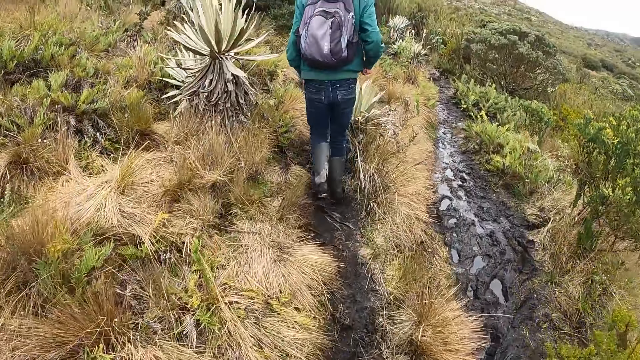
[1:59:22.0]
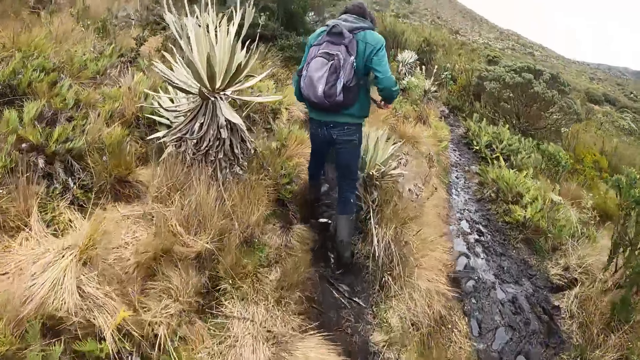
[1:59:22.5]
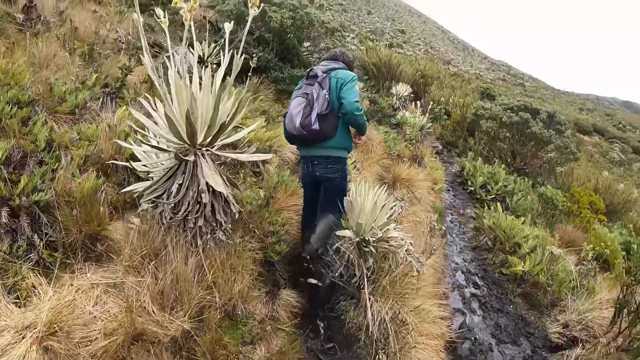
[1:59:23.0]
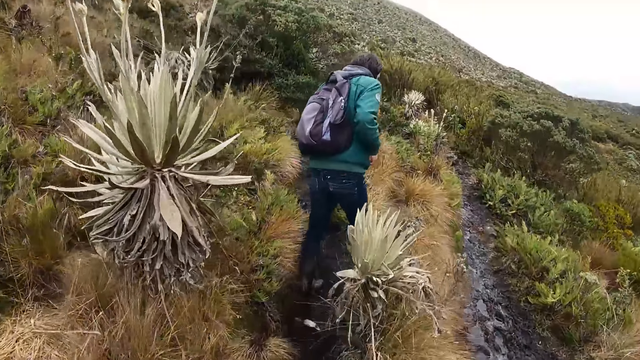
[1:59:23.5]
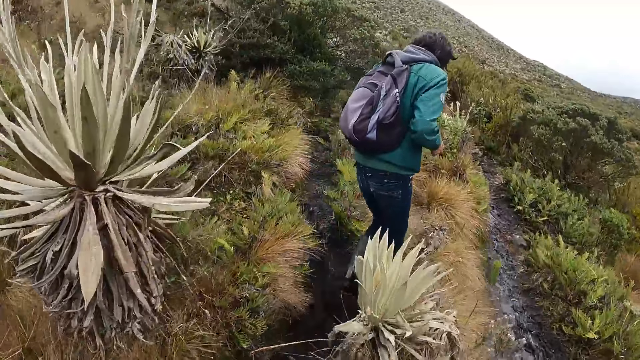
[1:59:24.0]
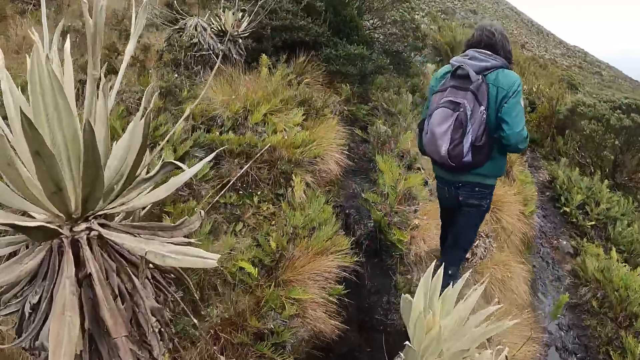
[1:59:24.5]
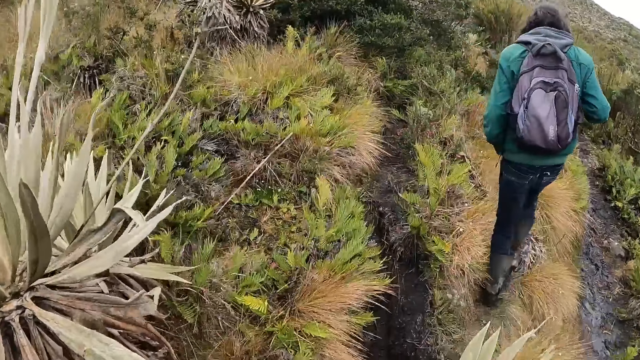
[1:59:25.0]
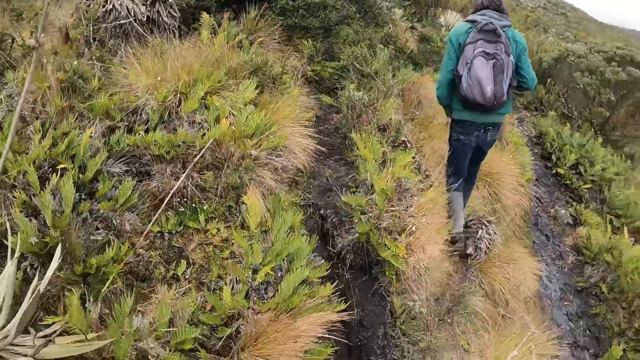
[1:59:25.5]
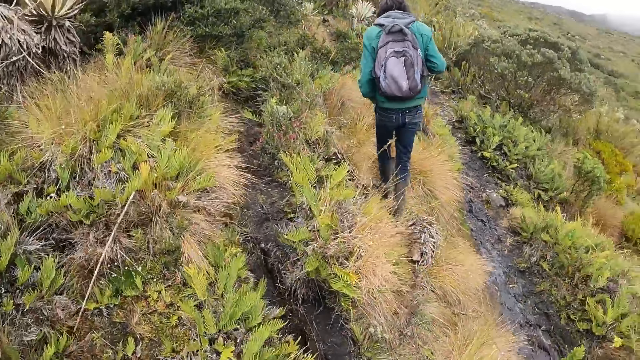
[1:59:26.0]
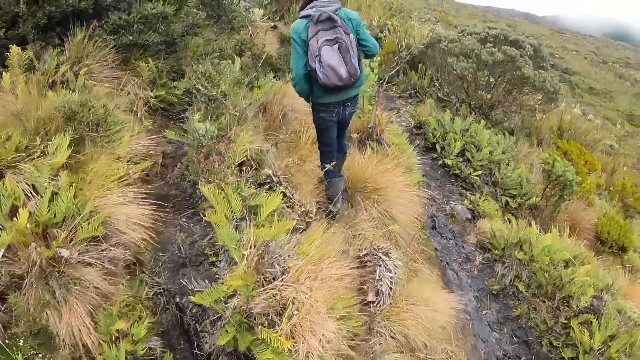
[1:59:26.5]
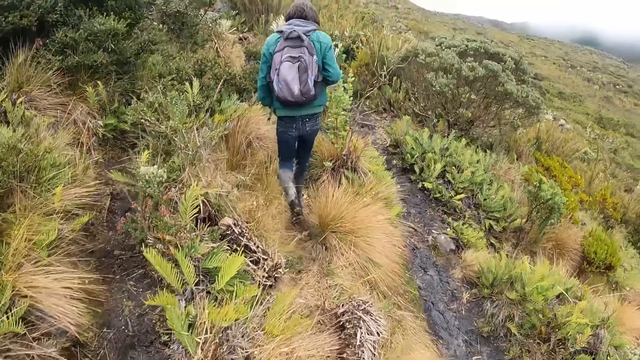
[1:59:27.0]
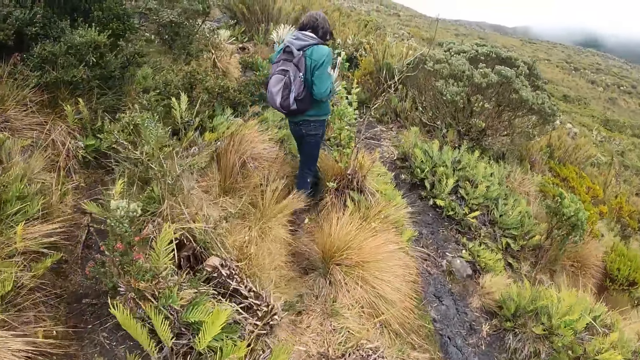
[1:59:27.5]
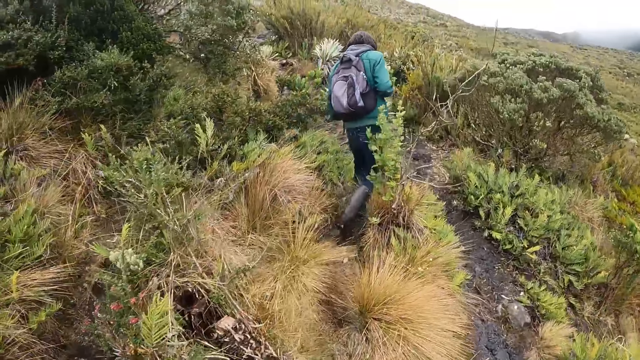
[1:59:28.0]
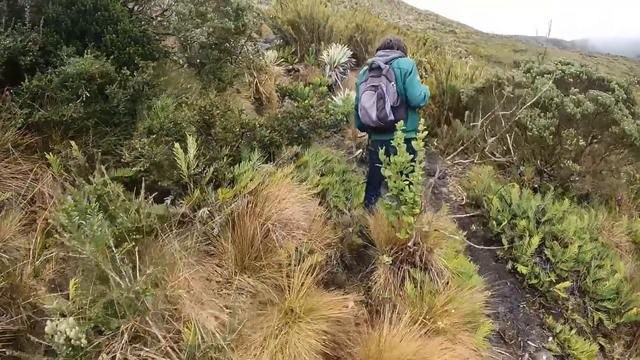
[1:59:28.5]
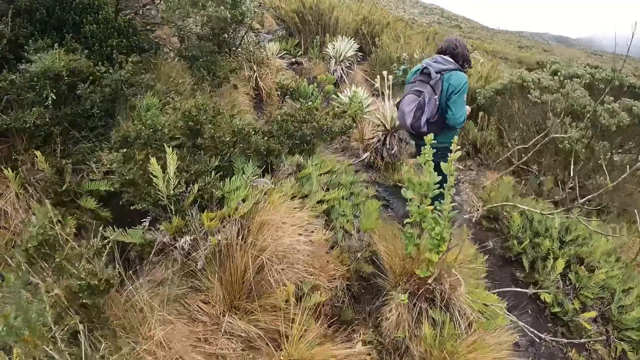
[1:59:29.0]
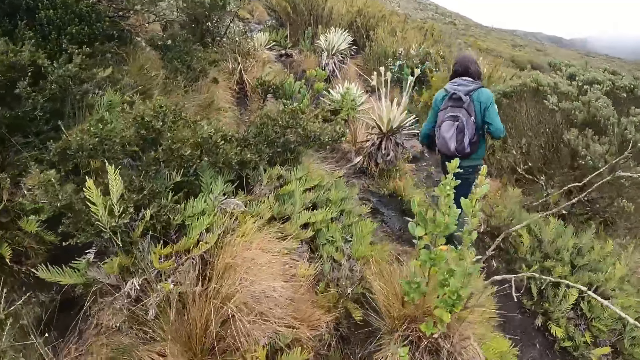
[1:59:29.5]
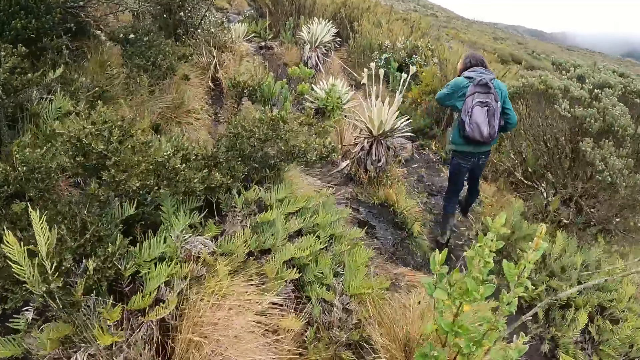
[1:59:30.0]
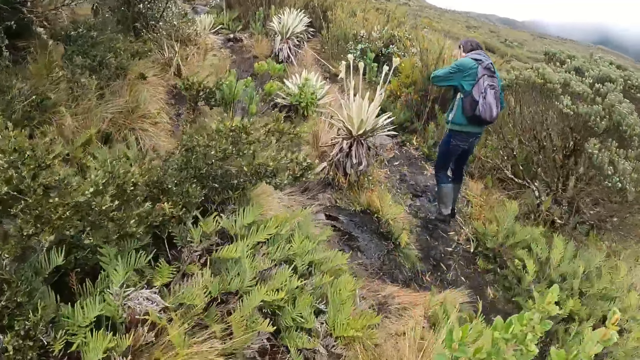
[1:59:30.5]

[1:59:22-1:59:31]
The camera wearer walks around. A man walks around.

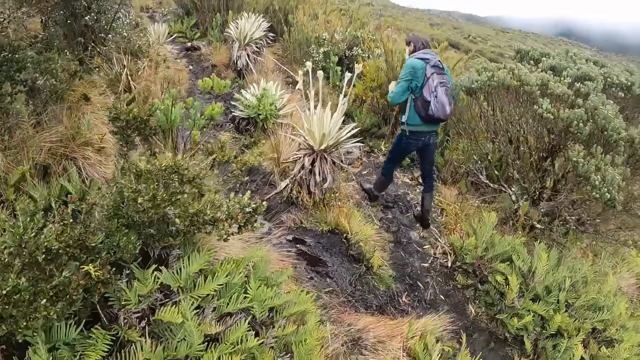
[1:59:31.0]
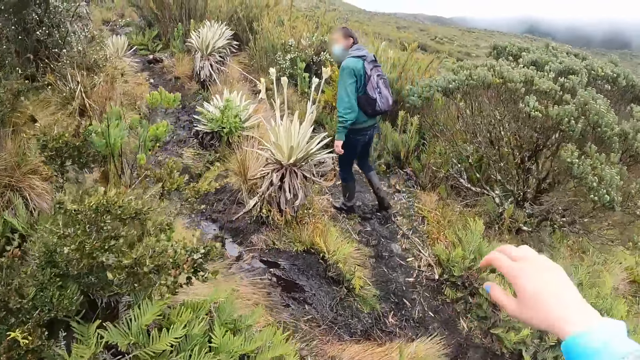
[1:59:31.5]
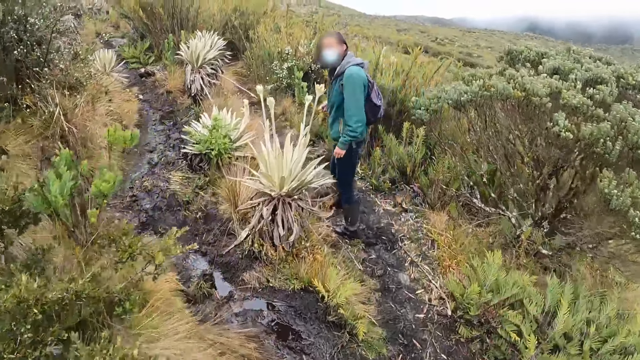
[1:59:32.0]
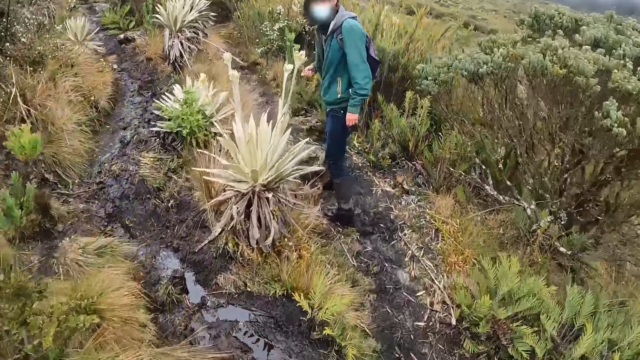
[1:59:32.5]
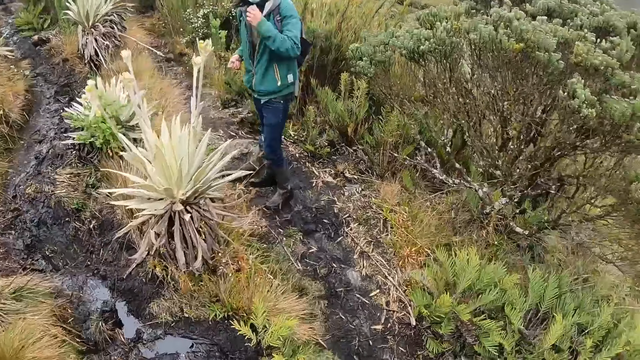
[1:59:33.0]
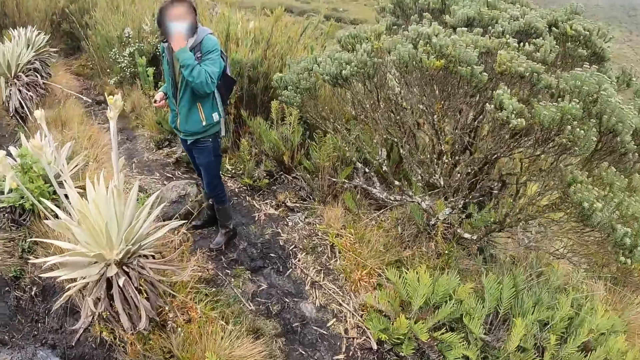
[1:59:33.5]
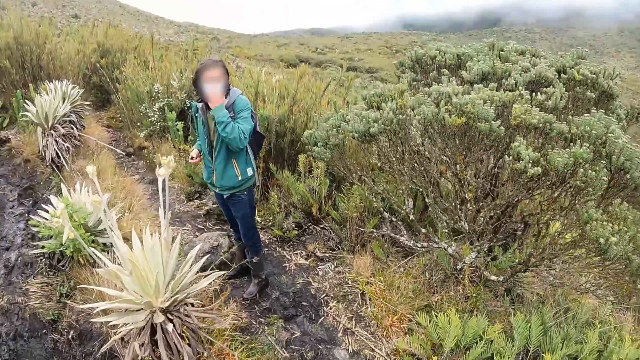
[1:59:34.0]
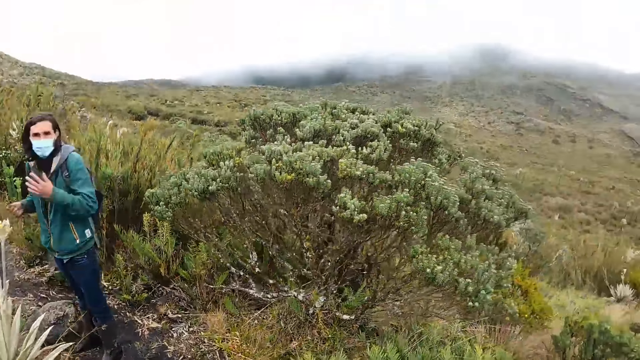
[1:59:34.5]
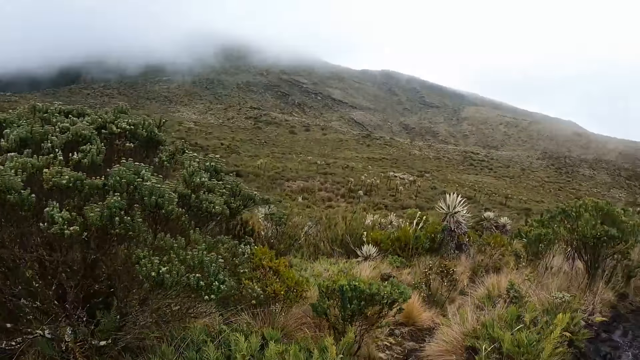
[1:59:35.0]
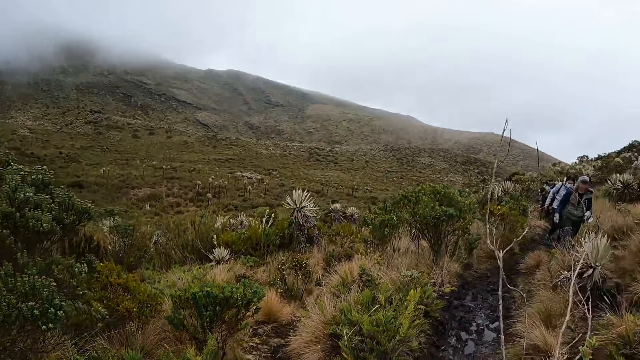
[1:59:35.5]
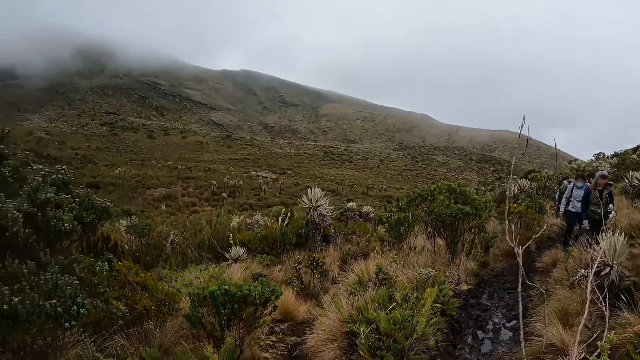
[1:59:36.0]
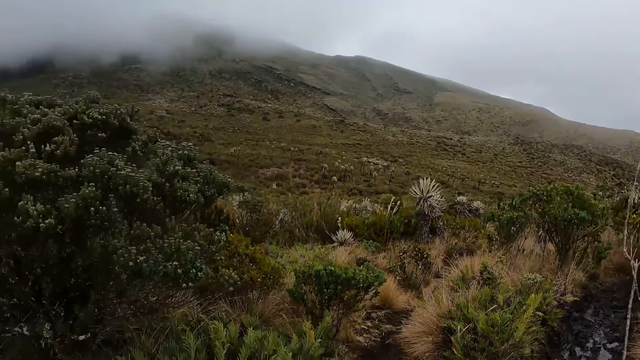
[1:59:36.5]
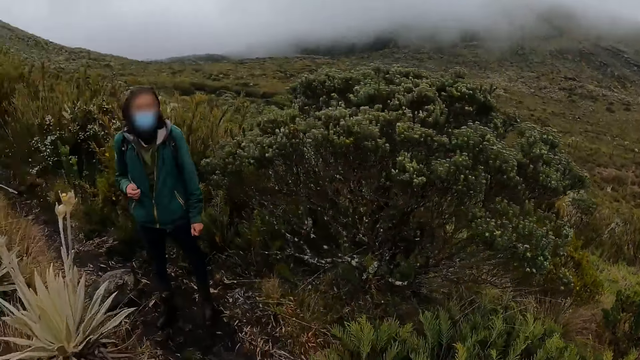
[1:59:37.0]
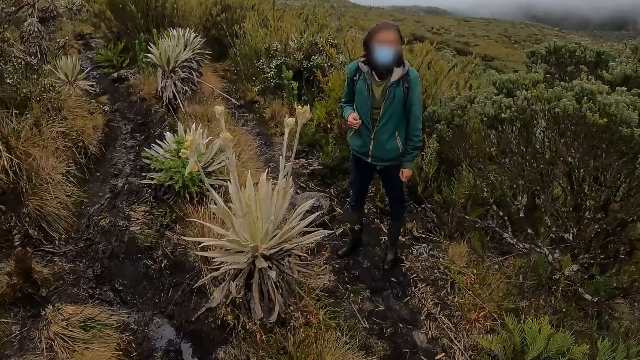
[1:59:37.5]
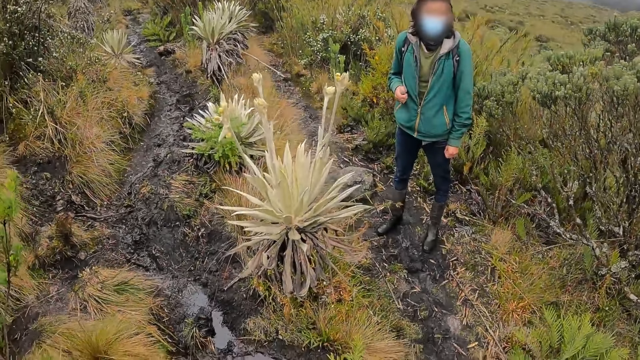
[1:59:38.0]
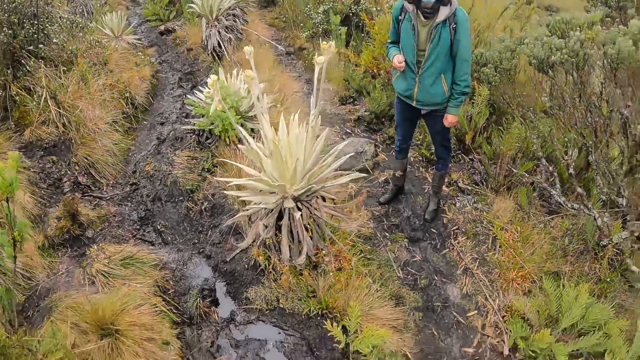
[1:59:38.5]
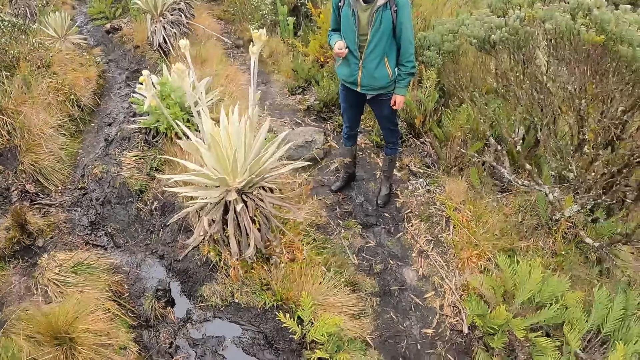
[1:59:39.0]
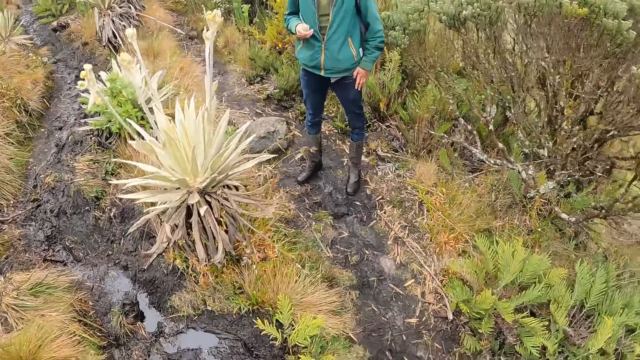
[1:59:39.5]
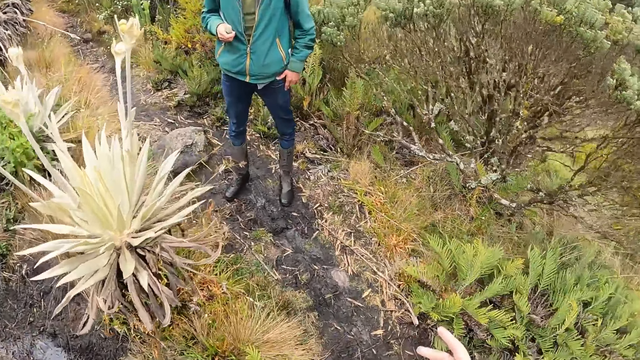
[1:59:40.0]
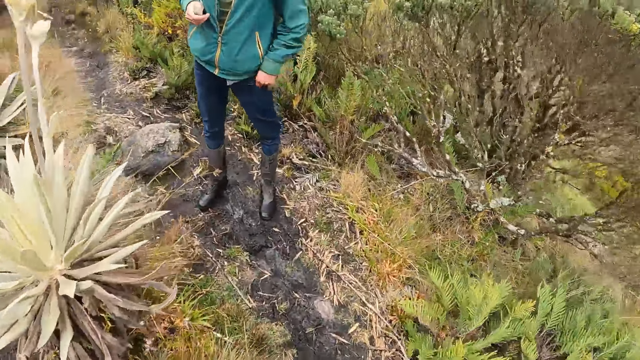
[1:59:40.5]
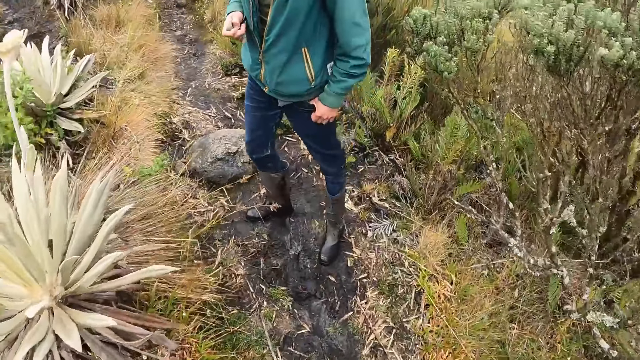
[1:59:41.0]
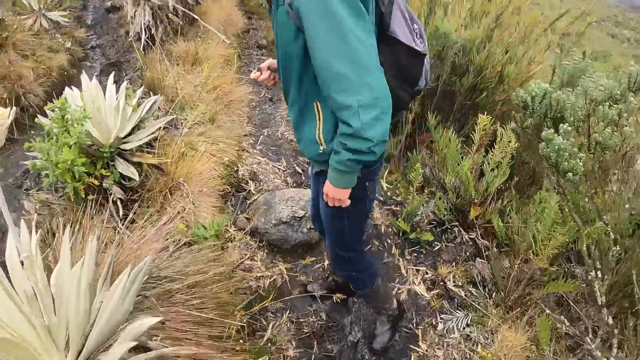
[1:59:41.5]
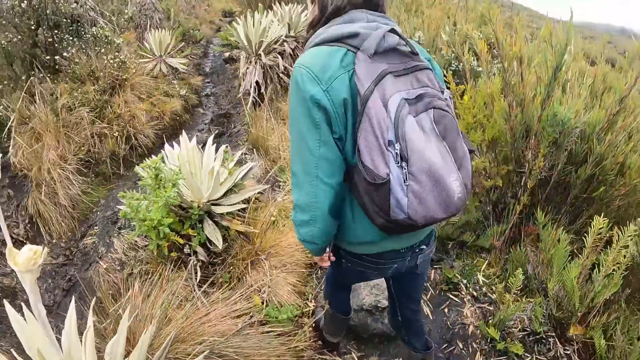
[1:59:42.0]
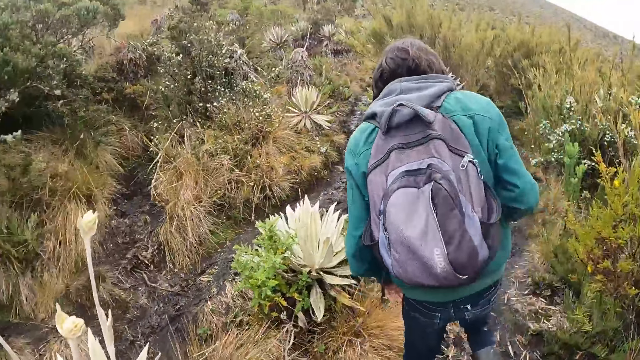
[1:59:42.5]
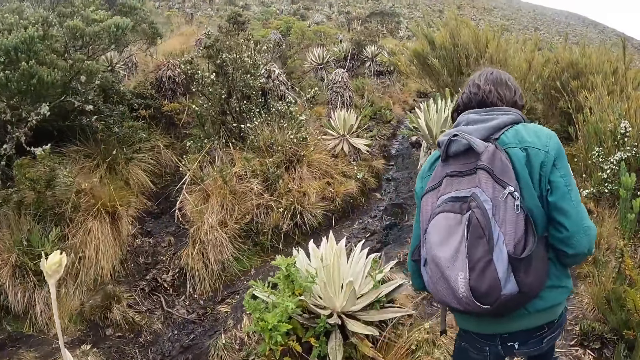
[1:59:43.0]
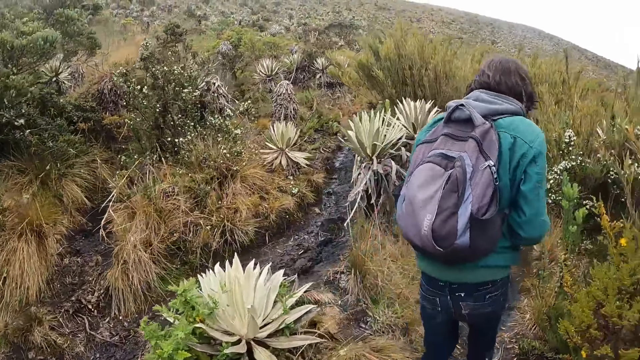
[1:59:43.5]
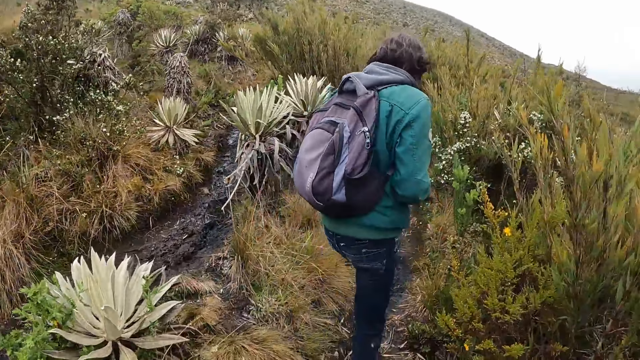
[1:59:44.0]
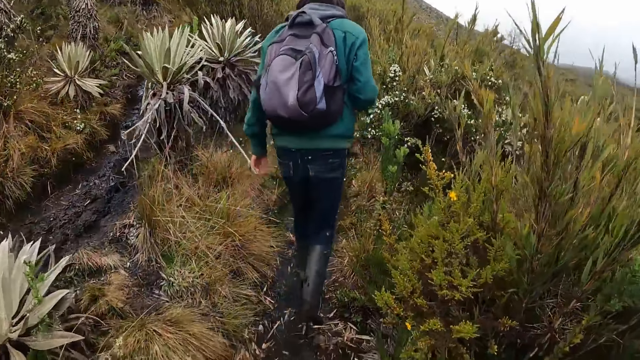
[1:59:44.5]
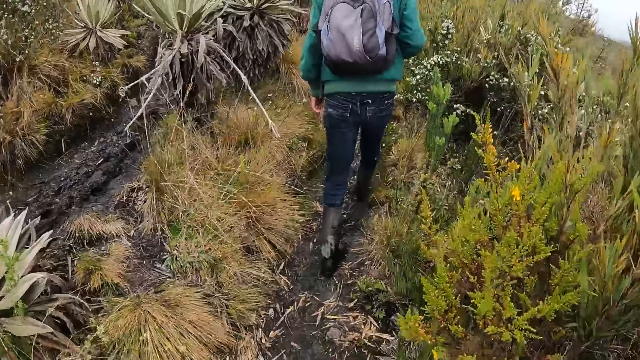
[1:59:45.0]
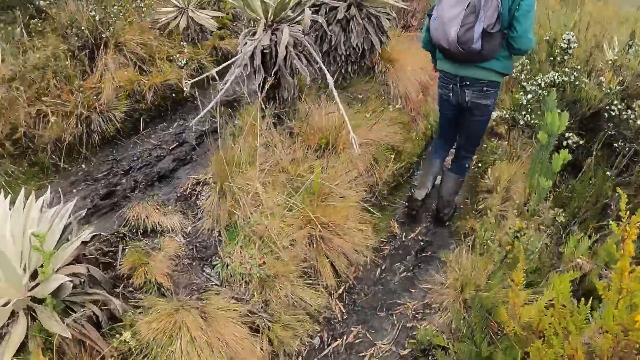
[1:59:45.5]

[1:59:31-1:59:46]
A man touches the hair. The camera wearer interacts with the woman. The man touches the mask. The camera wearer looks around. Another man walks around. The camera wearer looks around. They walk around. The first man walks around.
